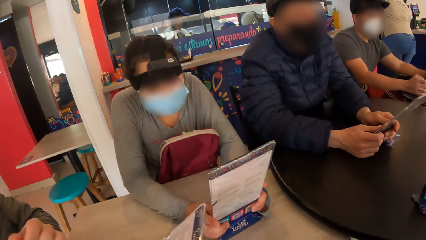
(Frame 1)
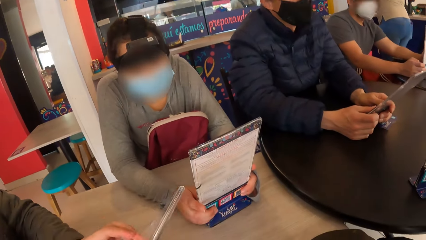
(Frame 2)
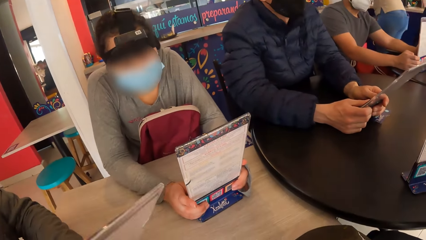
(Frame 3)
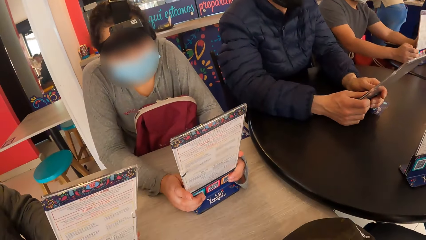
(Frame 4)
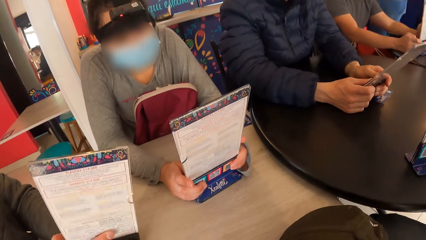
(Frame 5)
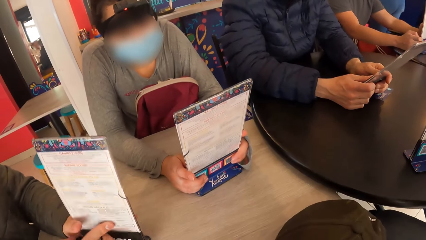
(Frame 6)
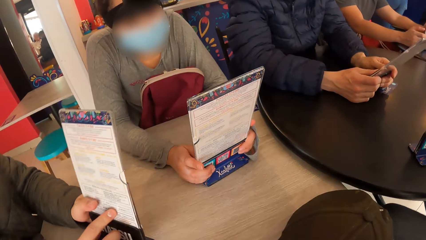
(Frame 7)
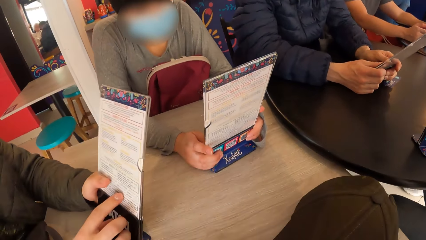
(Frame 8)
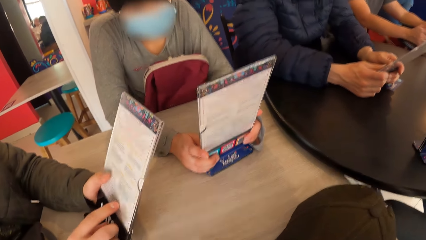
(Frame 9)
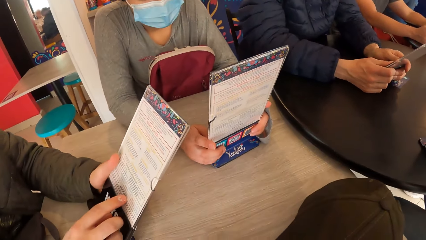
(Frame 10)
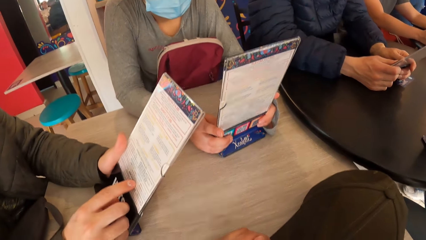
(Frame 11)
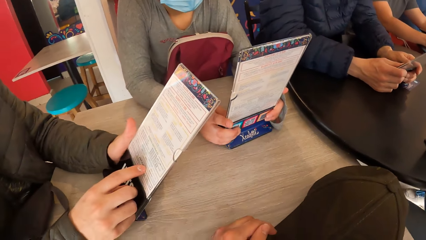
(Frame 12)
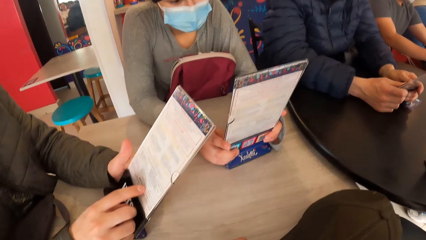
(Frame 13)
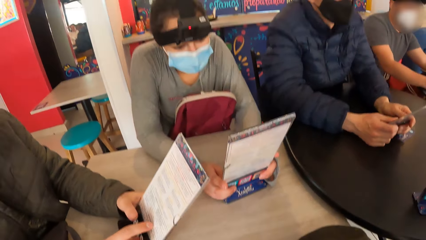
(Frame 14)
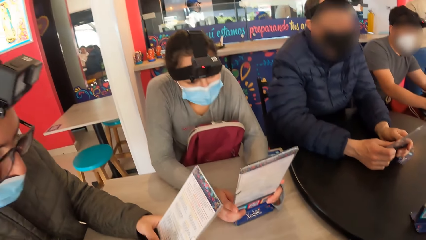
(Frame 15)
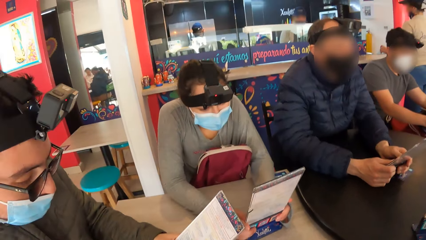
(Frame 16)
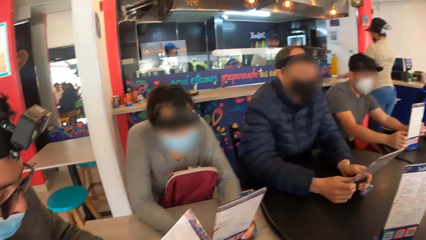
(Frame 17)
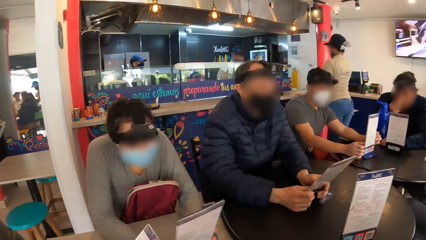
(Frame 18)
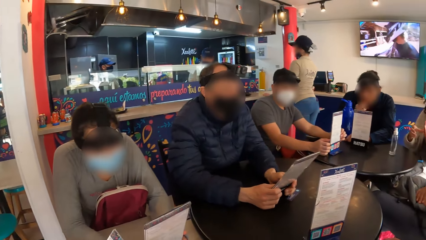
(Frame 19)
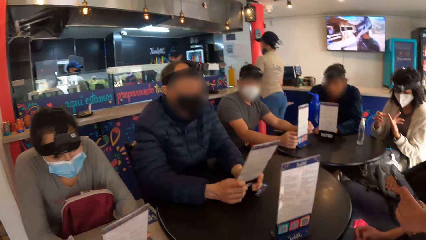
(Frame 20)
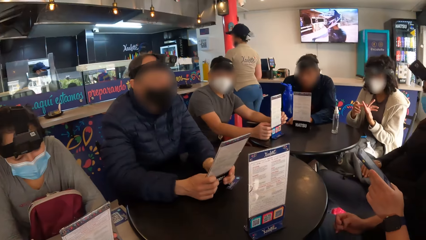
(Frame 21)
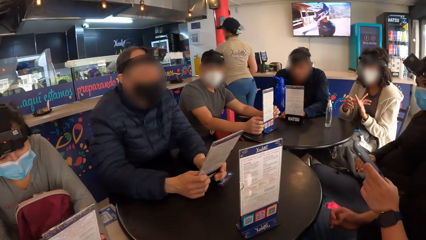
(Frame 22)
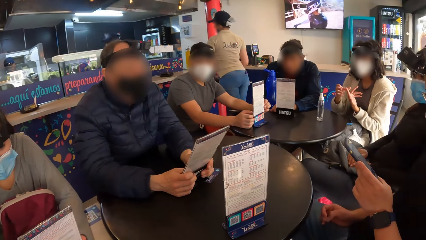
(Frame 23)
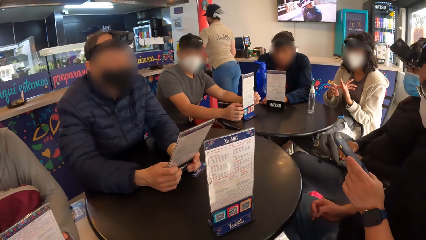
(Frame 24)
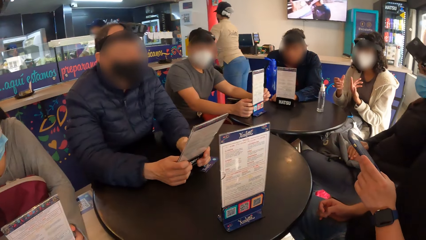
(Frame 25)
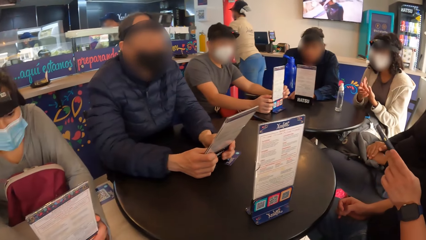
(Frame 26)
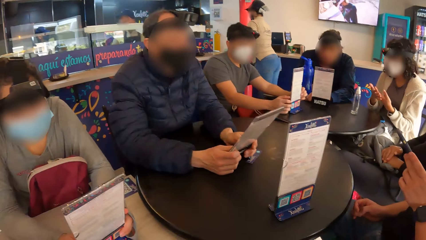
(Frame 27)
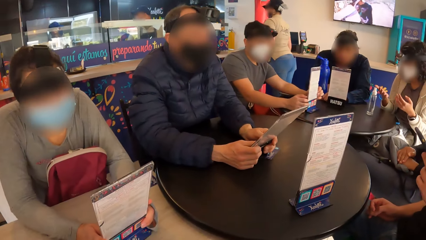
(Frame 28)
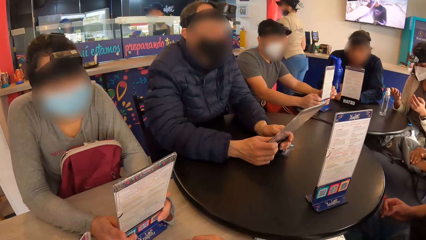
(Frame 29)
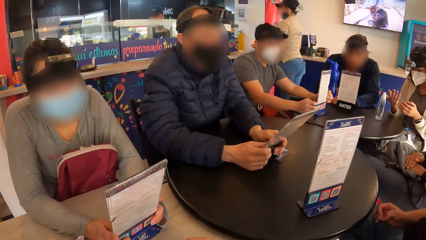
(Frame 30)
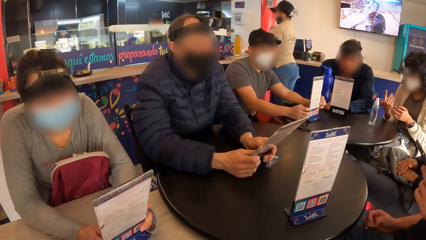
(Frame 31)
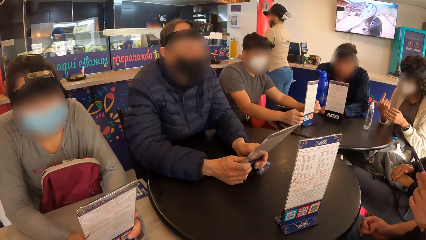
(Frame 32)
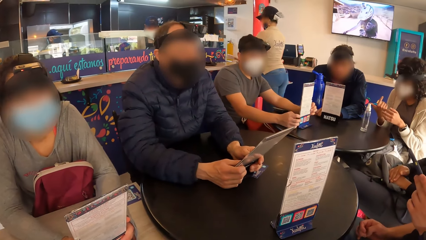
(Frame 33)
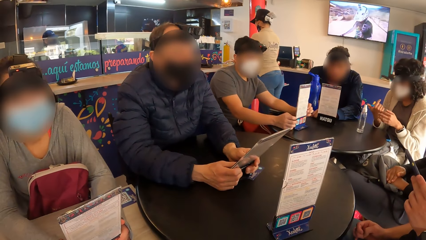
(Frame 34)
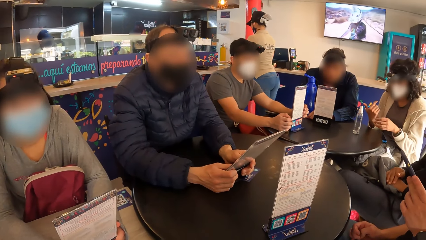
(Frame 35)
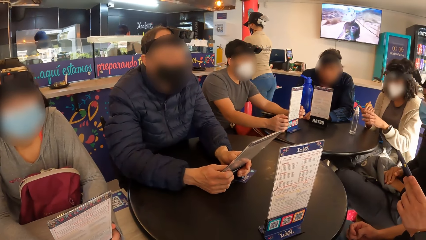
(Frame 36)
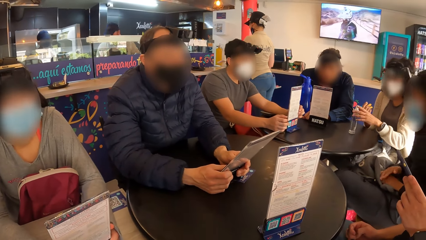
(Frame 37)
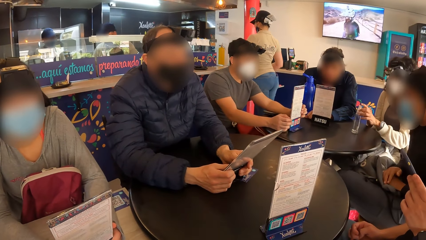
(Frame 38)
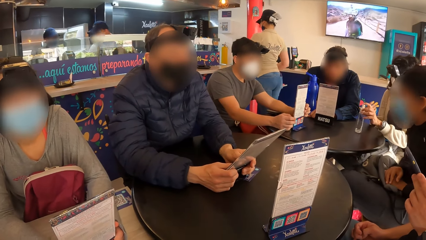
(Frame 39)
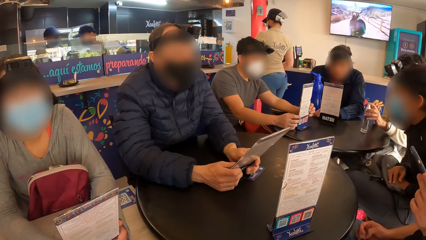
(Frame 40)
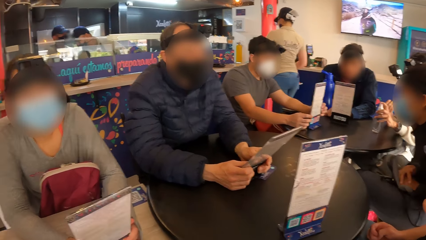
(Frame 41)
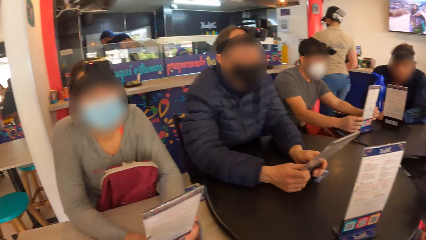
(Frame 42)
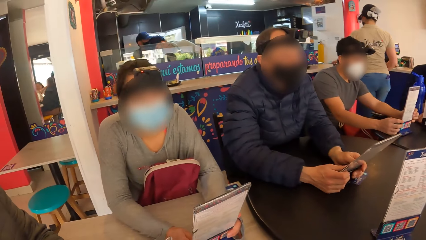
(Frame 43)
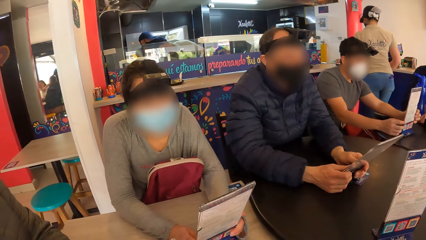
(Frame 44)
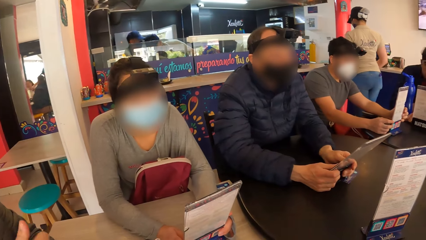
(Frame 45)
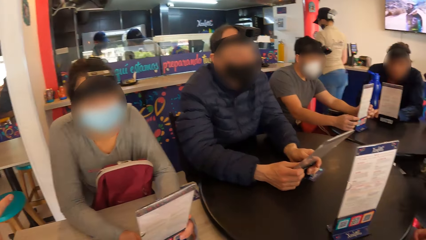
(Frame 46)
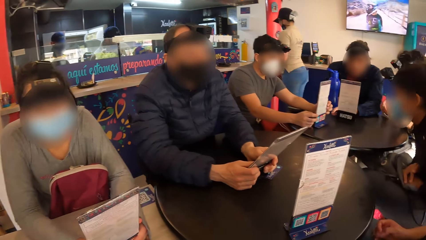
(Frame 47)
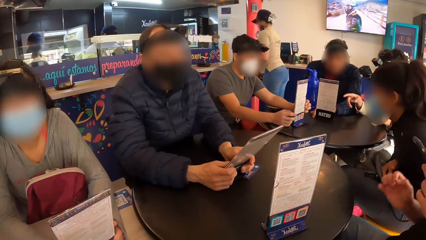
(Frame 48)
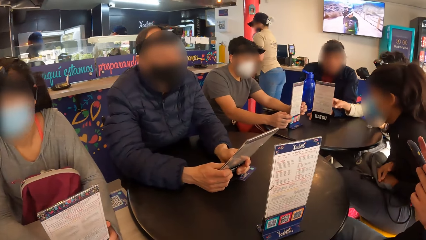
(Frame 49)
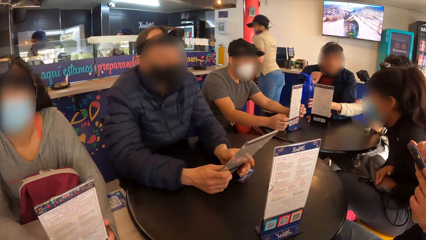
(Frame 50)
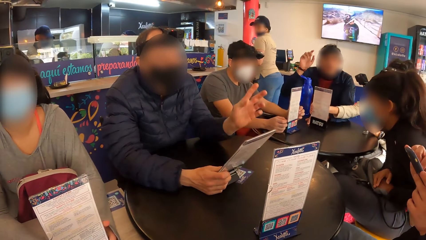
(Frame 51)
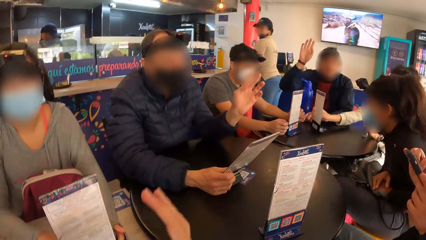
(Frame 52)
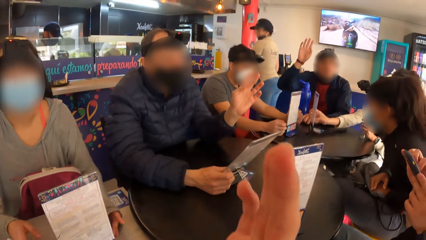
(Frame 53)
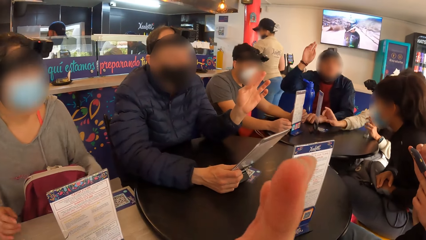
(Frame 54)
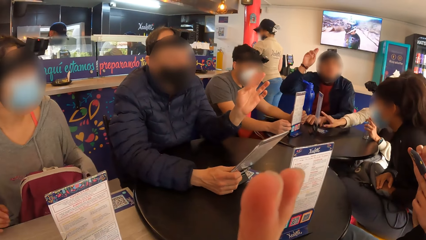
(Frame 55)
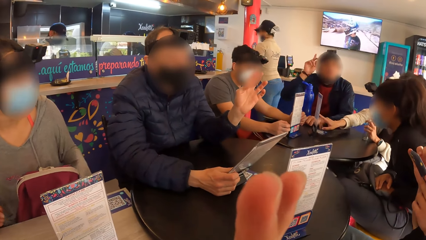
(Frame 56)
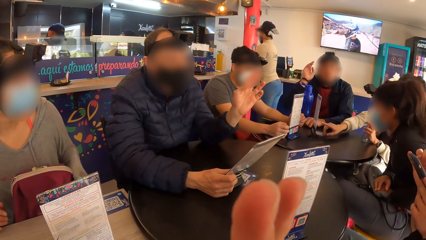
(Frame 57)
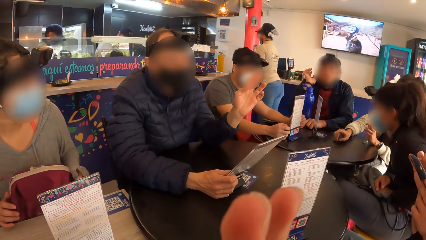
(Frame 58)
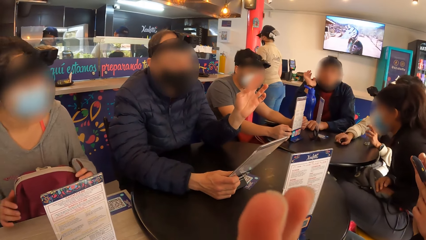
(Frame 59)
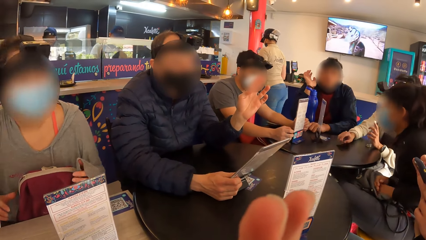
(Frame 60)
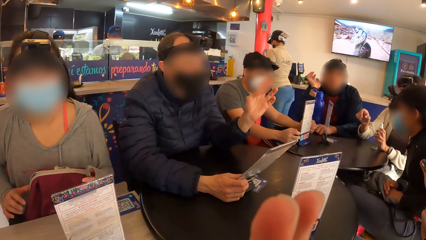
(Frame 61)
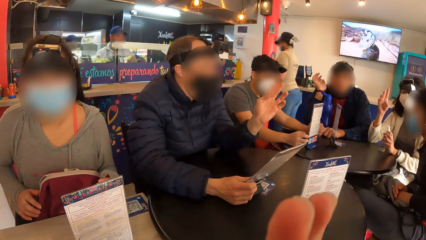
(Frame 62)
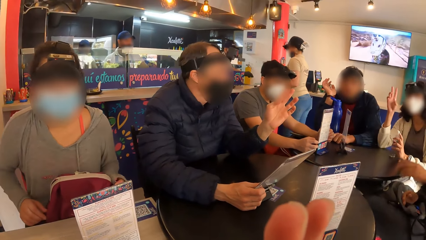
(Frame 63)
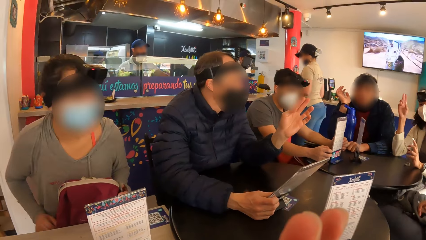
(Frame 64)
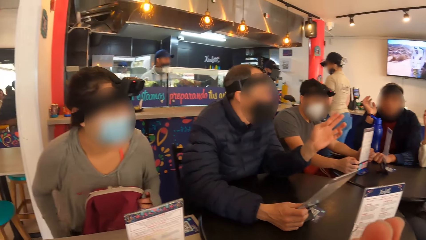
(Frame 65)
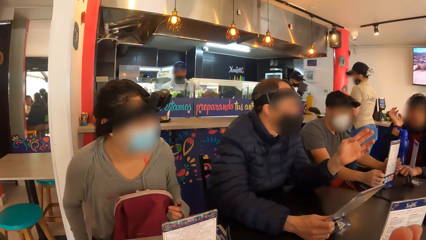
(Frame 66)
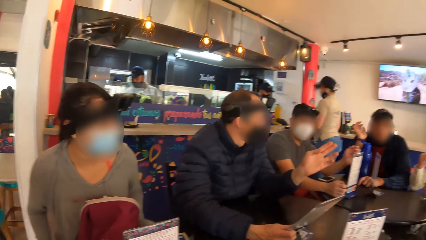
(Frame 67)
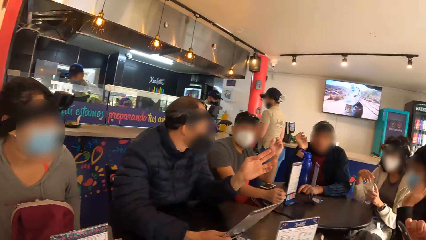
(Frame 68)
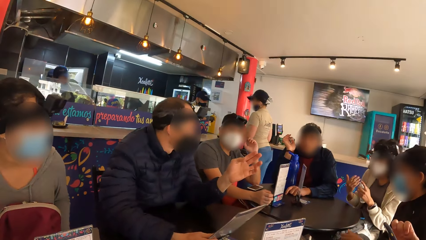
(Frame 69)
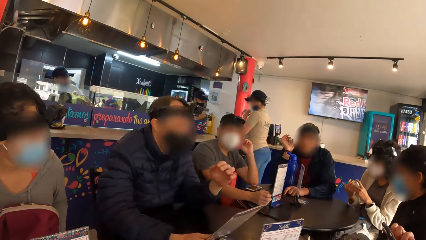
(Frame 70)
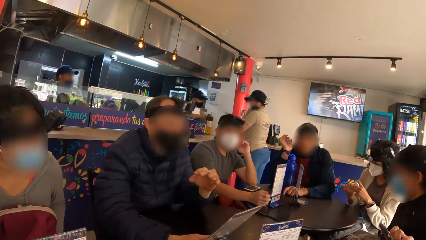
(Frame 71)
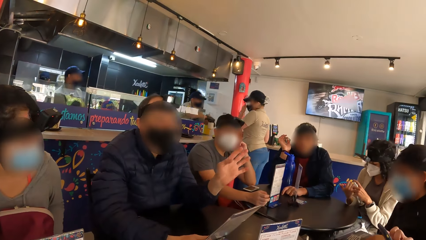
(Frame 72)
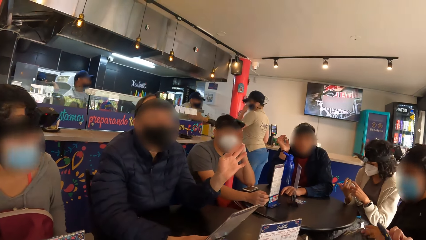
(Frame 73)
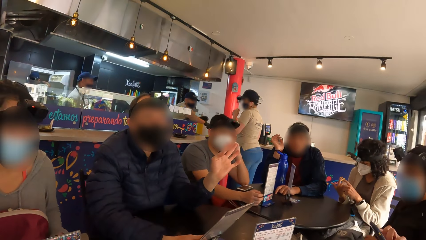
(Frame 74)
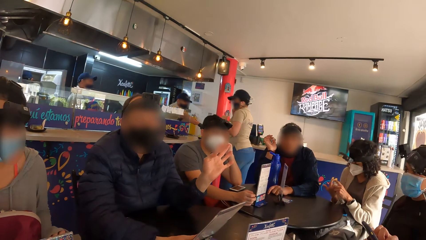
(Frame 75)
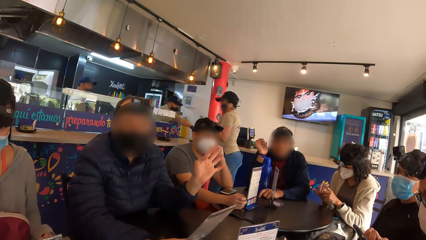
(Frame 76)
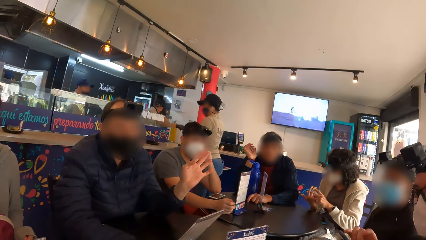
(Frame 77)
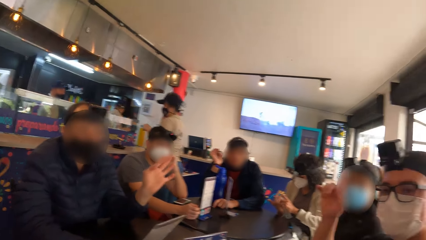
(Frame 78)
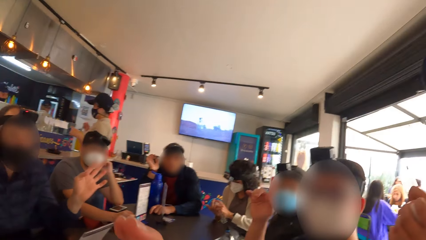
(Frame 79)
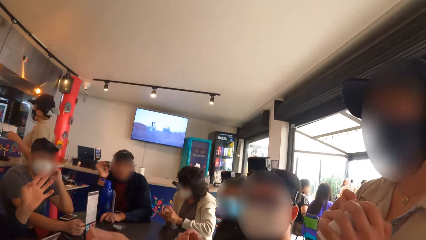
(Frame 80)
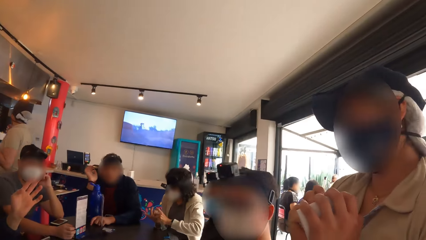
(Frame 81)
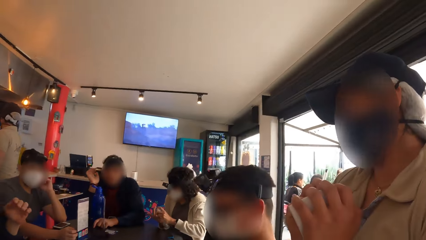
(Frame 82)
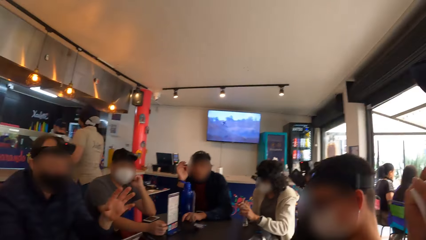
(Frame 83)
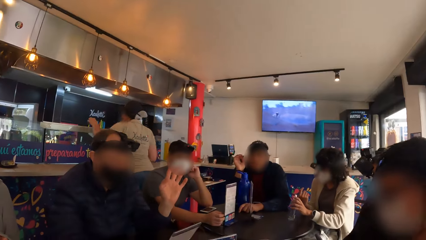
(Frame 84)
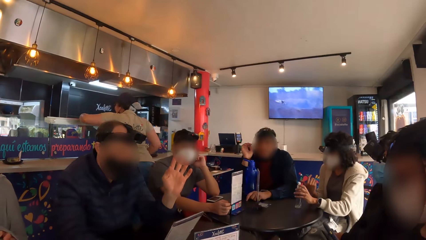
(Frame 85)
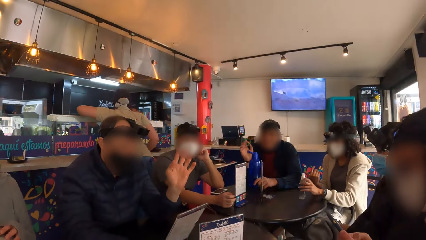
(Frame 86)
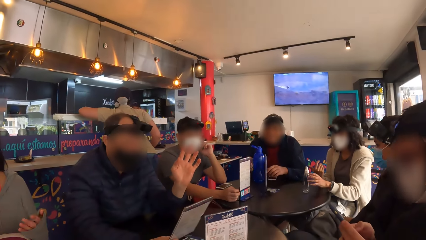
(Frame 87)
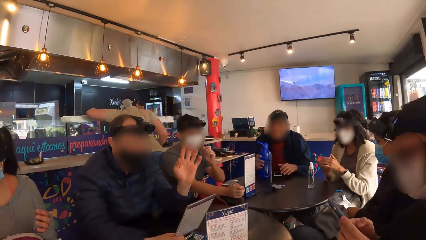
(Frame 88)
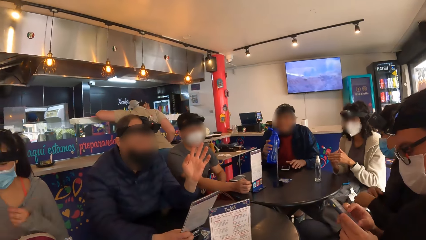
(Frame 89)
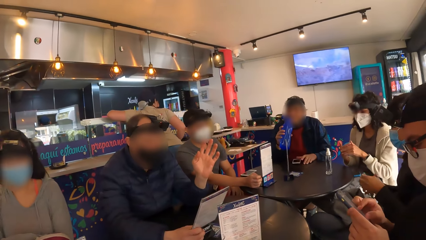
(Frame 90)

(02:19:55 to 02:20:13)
A man converses with the camera wearer. A woman converses with the camera wearer. Another woman converses with the camera wearer and the group of people. Another man converses with the second woman. The camera wearer looks at a man.
